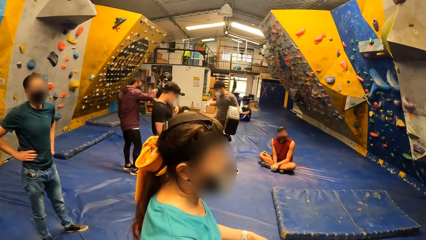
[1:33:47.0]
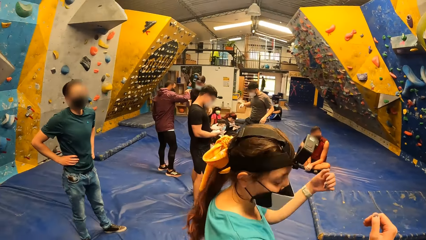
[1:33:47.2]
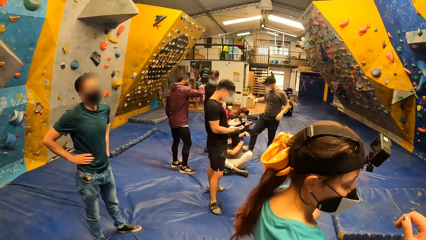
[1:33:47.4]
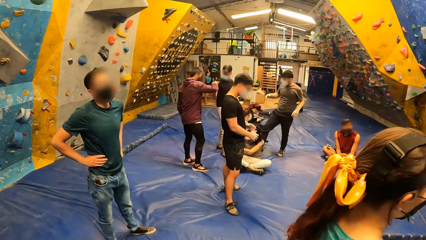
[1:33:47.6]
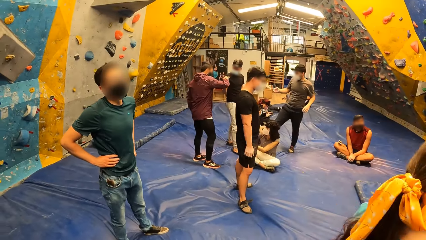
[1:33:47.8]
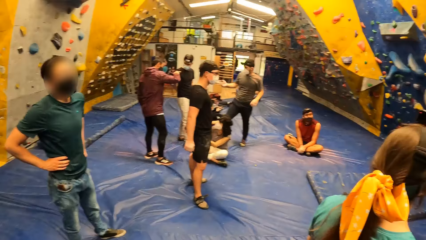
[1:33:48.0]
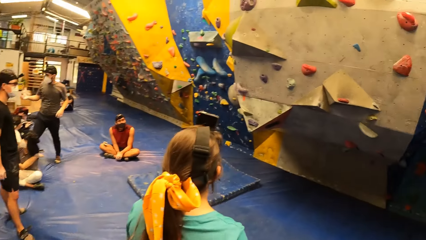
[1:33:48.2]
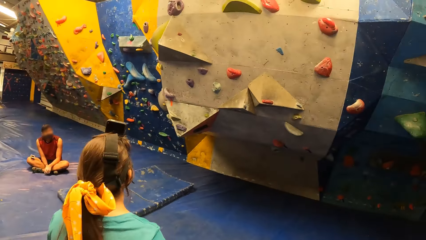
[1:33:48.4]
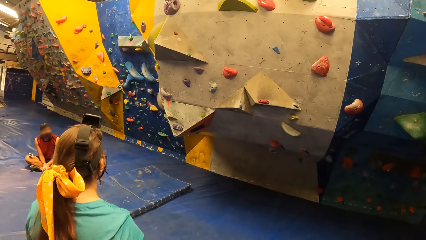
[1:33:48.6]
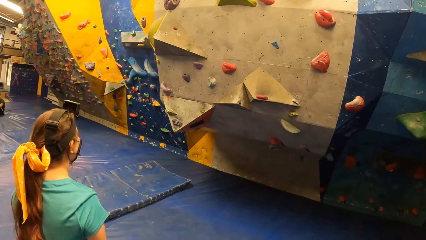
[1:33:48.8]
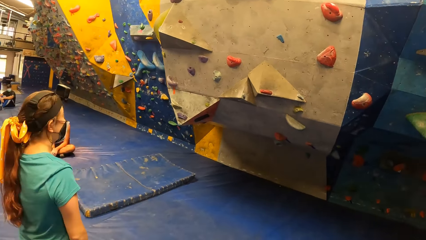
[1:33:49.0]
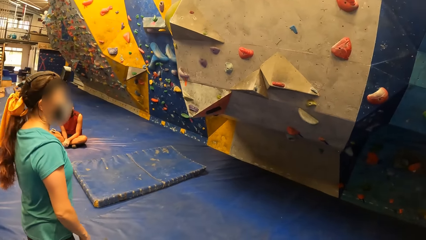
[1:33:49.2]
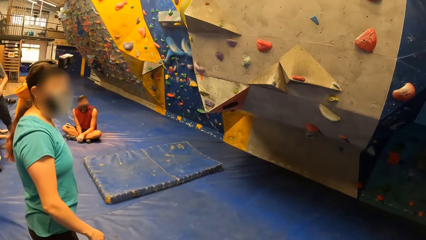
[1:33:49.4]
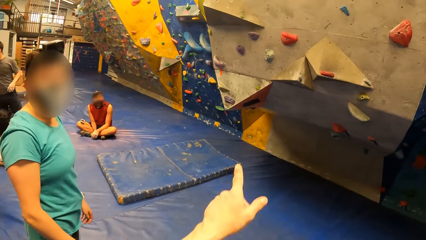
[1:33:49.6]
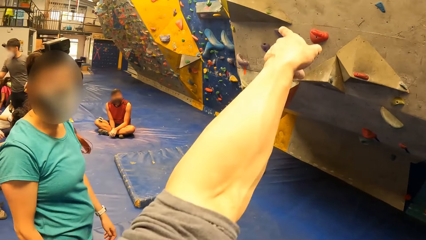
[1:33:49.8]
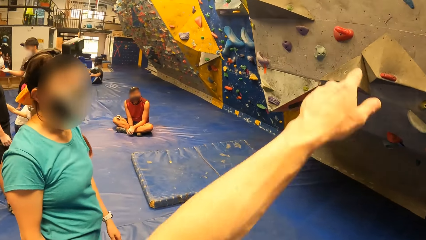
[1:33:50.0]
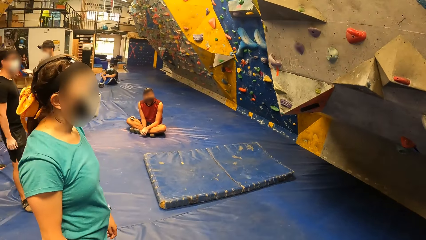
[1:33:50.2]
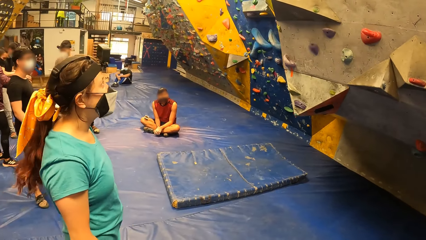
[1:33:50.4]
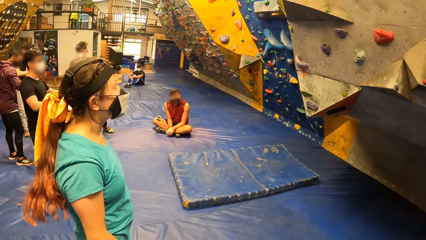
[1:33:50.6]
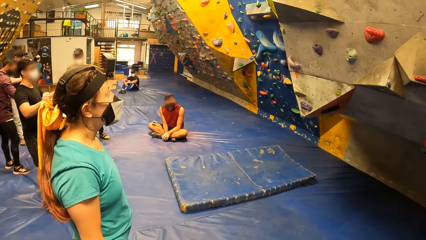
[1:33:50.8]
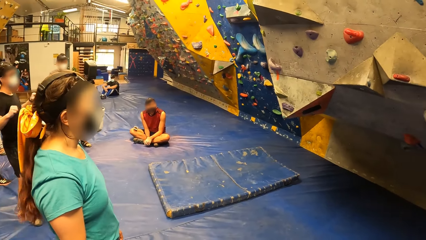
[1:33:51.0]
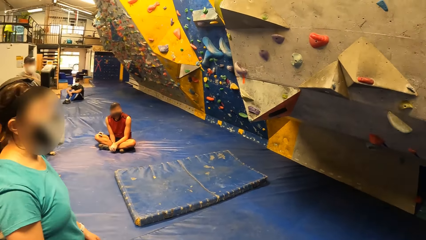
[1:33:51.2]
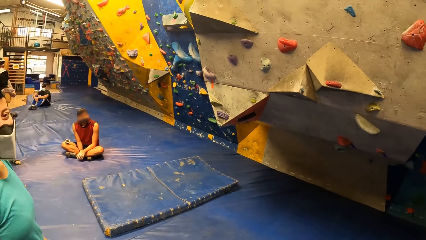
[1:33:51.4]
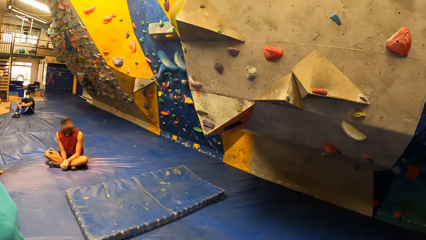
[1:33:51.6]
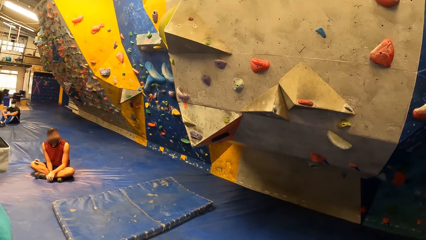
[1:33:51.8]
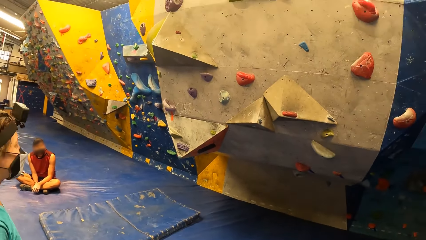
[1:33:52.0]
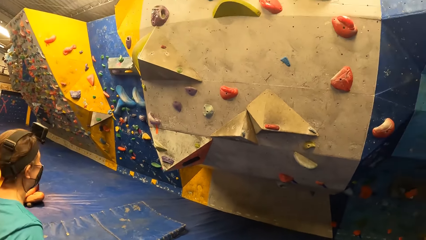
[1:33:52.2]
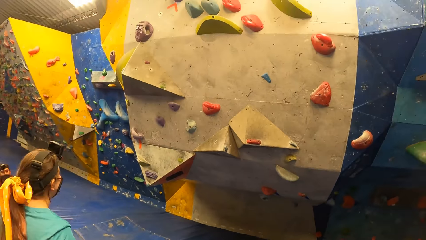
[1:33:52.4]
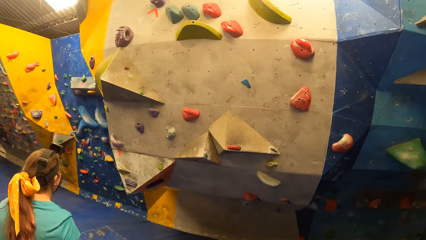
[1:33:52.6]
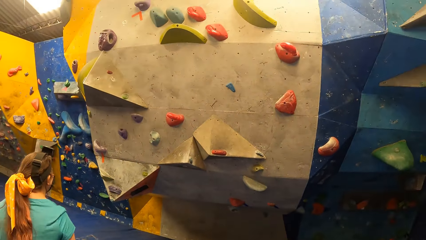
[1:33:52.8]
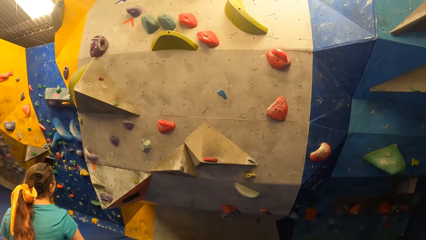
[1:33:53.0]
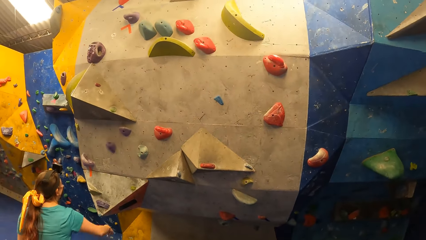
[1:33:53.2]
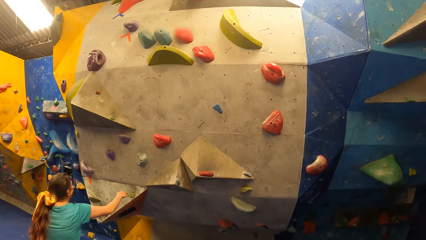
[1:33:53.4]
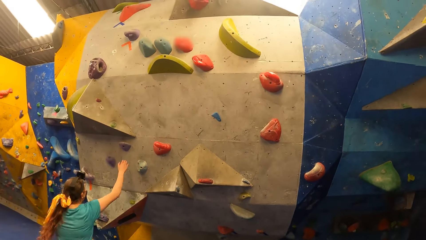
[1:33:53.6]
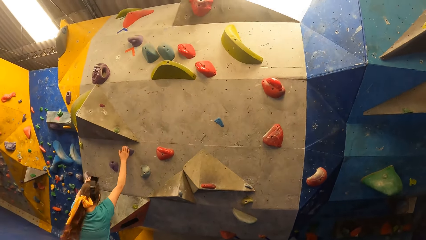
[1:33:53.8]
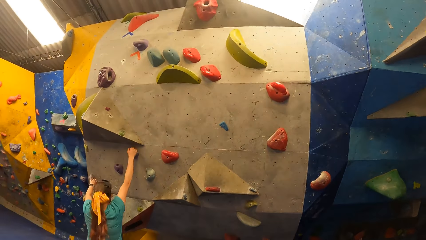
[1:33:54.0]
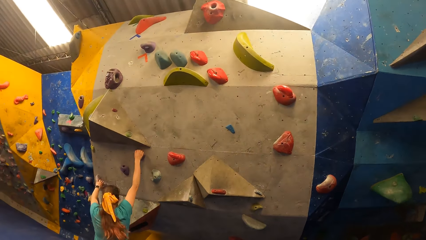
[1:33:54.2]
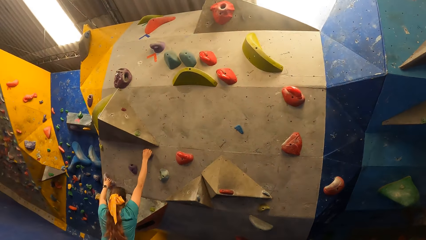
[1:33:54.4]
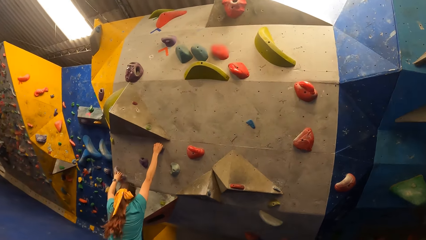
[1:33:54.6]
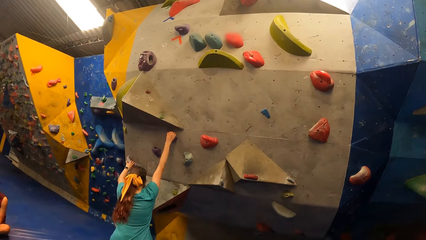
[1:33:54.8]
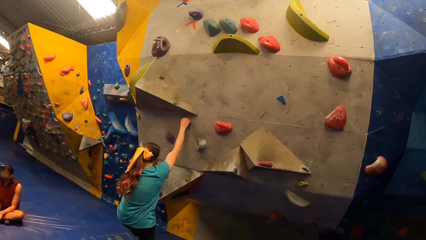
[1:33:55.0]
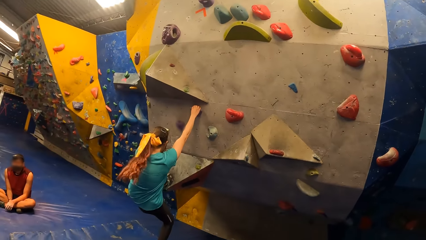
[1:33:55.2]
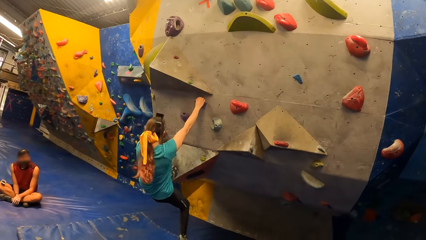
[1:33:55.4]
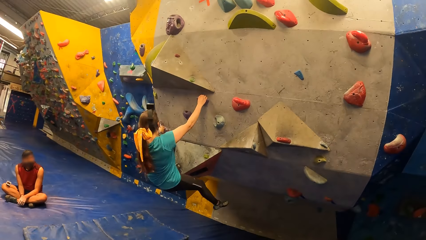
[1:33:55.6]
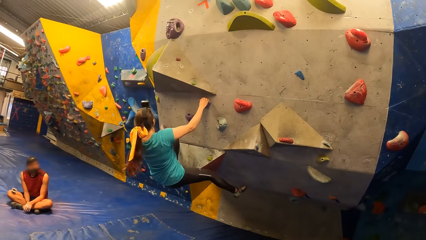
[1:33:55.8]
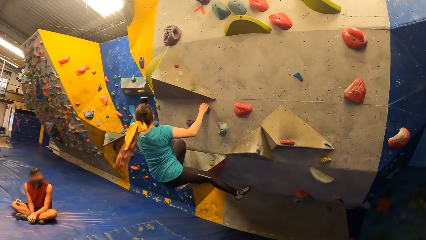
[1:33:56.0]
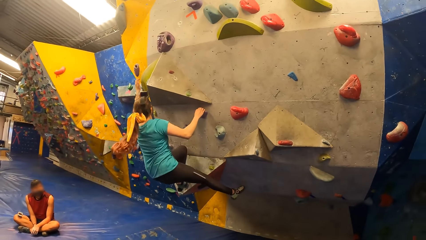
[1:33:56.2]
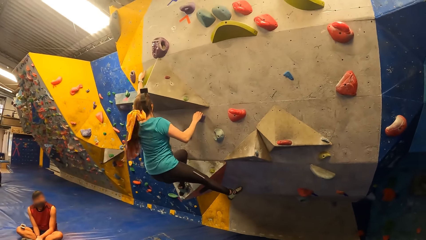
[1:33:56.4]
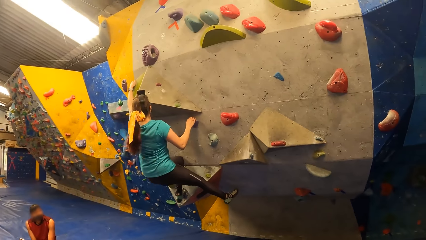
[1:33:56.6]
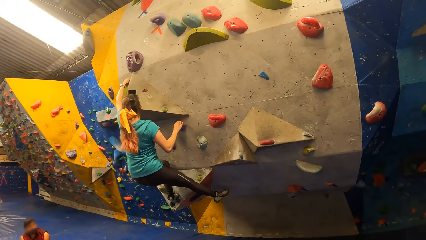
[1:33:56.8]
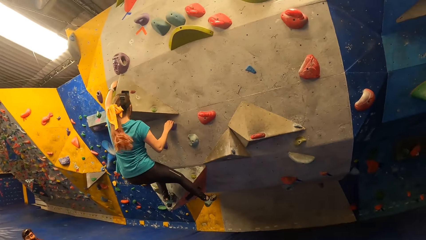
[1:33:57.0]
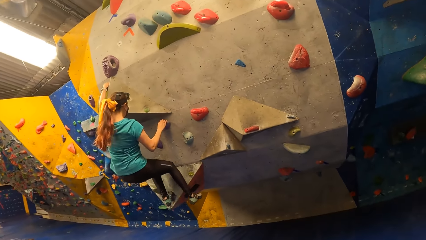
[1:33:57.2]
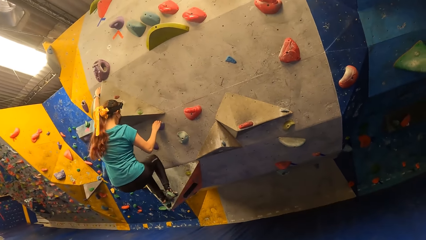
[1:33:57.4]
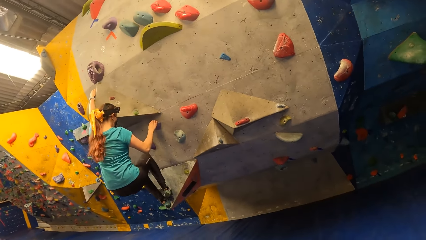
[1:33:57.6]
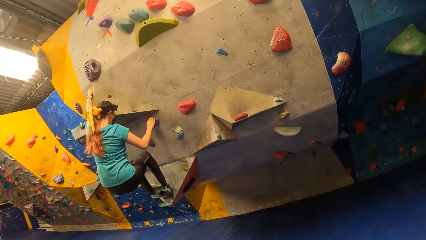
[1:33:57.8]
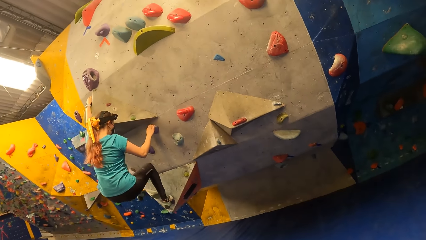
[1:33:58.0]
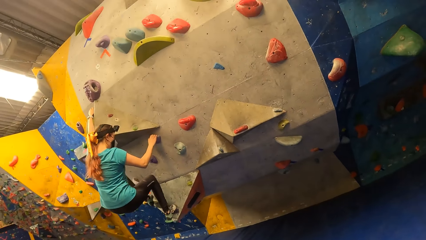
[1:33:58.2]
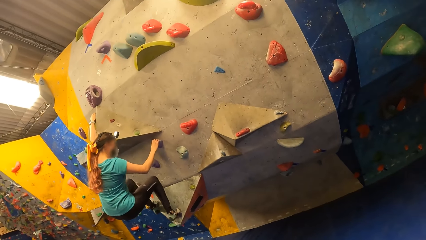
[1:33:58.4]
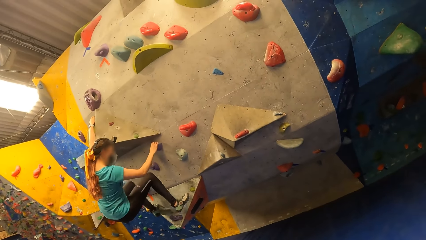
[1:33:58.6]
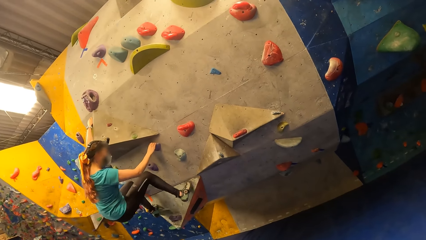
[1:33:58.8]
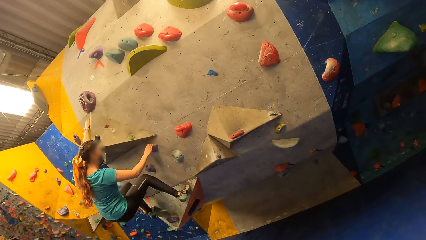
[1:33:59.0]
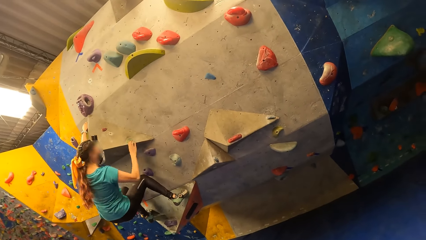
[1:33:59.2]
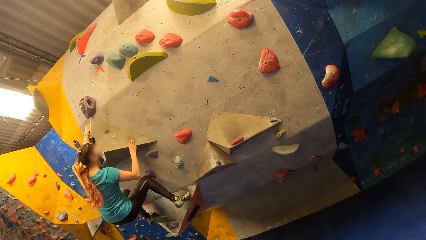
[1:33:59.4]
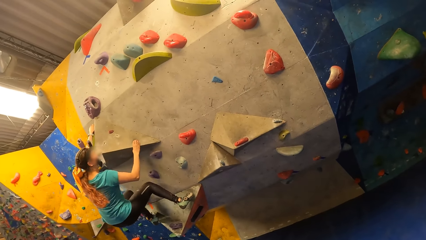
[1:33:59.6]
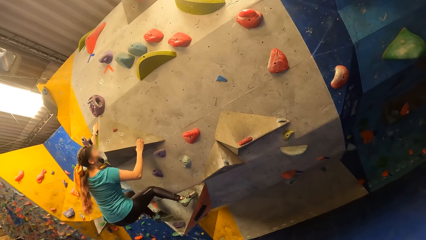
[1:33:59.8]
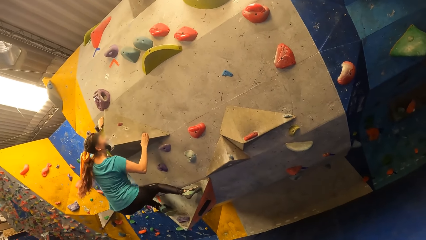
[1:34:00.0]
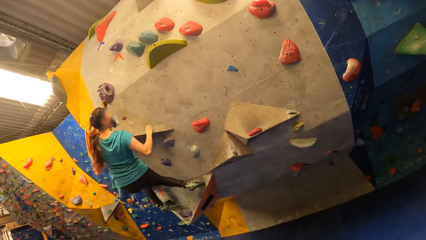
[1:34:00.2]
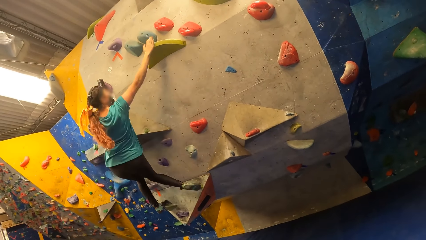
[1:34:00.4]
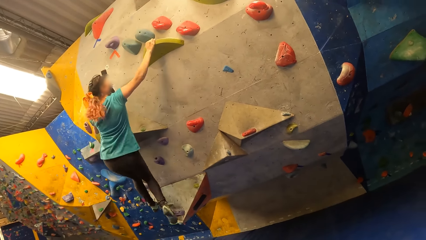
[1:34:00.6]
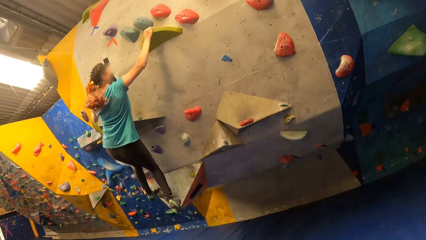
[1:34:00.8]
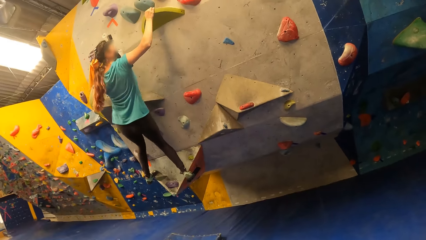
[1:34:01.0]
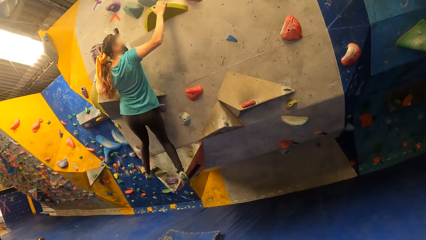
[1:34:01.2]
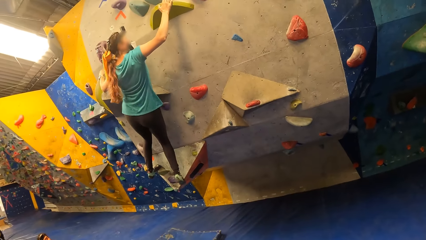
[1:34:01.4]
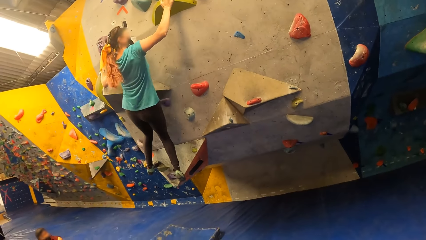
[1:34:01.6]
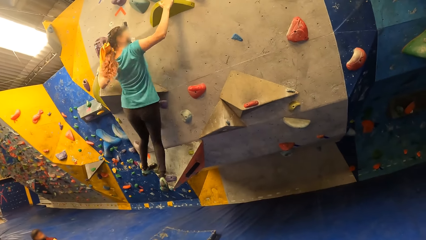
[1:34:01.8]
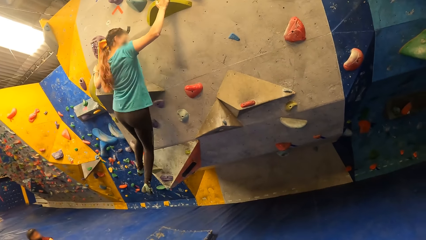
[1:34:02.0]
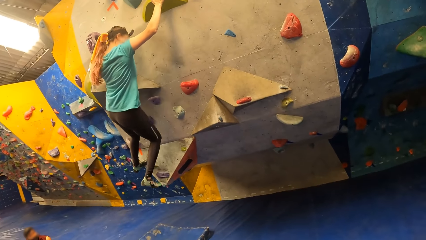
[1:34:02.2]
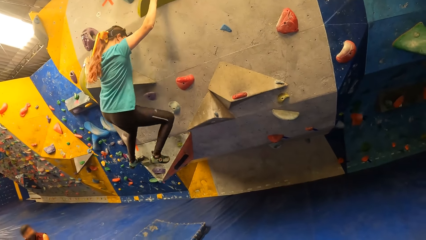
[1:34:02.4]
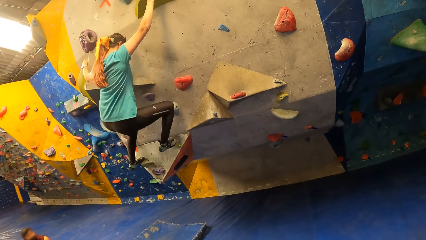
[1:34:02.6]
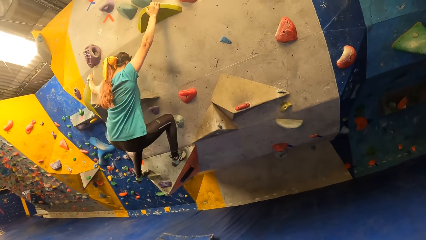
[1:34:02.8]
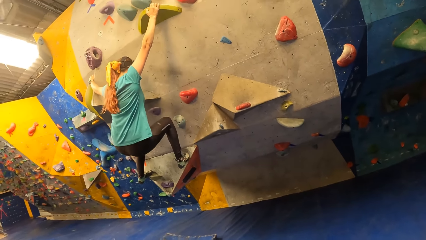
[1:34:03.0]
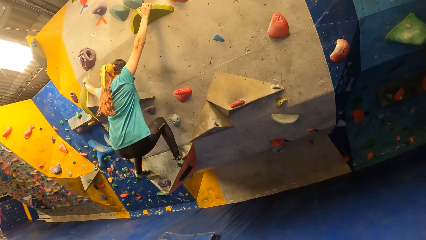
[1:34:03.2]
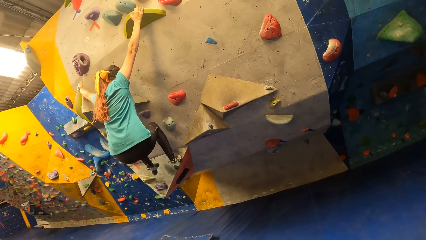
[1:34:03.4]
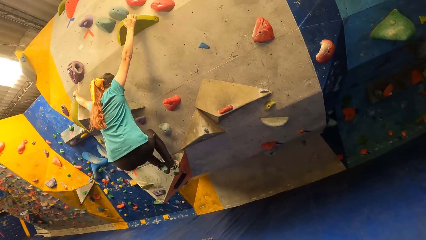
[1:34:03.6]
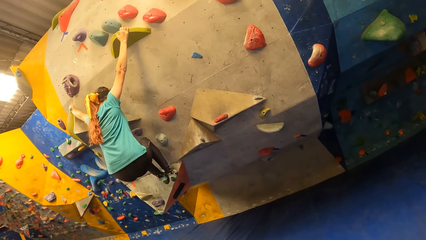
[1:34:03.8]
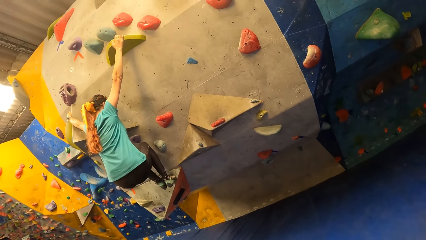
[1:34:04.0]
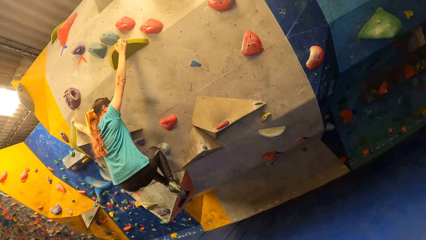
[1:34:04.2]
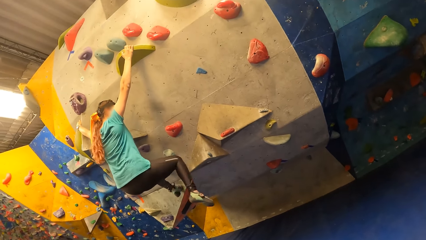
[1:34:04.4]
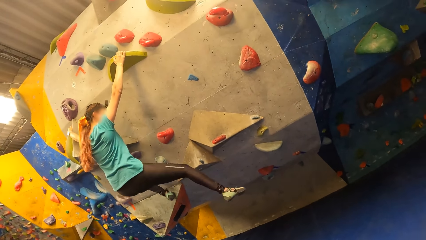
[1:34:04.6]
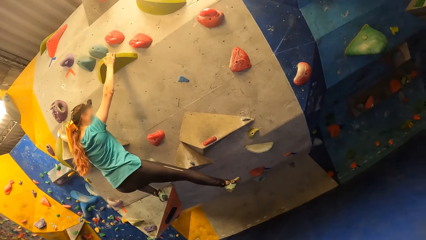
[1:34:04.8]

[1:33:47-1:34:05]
The woman raises her left hand. The camera wearer points to the wall with his left hand. The woman holds a rock hold on the wall with her right hand. The woman holds a rock hold on the wall with her left hand. The woman puts her left leg on the wall. The woman holds the wall with her left hand. The woman puts her right leg on the rock hold. The woman puts her left leg on a rock hold. The woman puts her right leg on a rock hold. The woman holds a rock hold with her right hand. She does it again. The woman puts her right leg on the rock hold. The woman puts her left leg on the rock hold. The woman puts her right leg on the wall.
